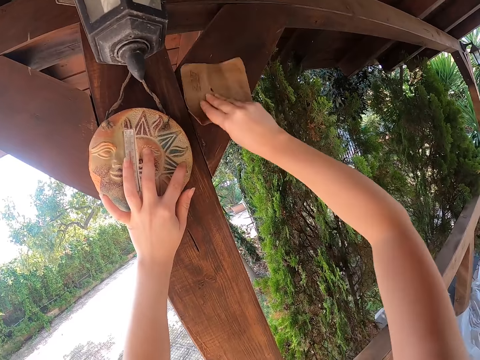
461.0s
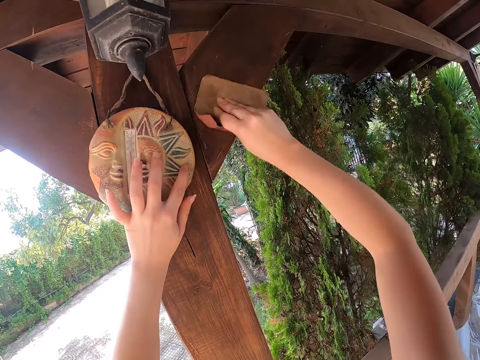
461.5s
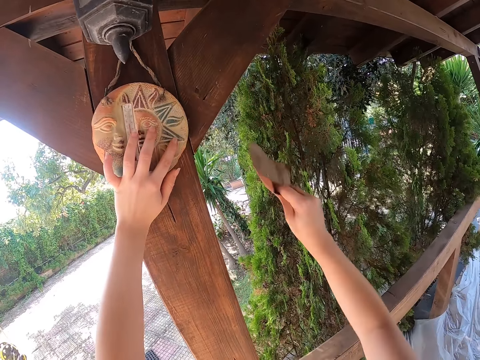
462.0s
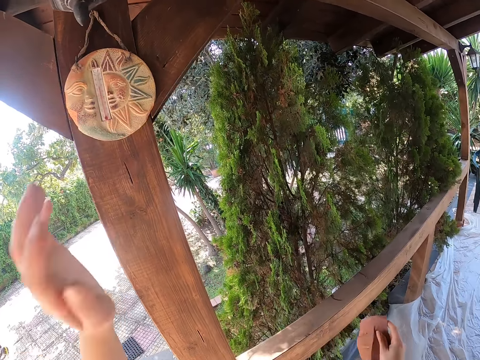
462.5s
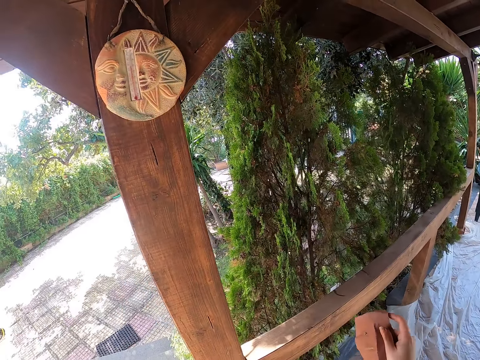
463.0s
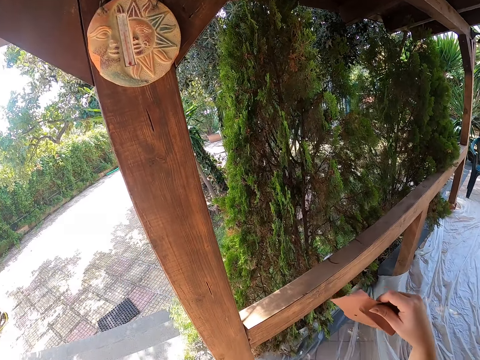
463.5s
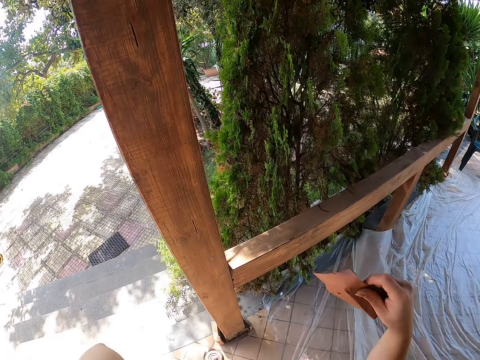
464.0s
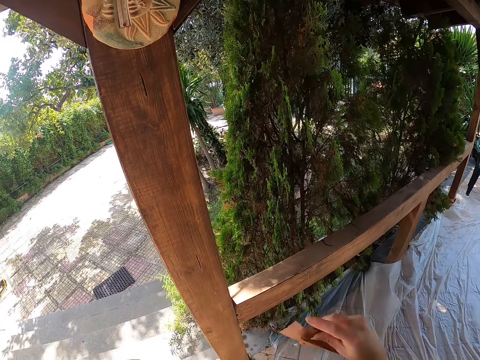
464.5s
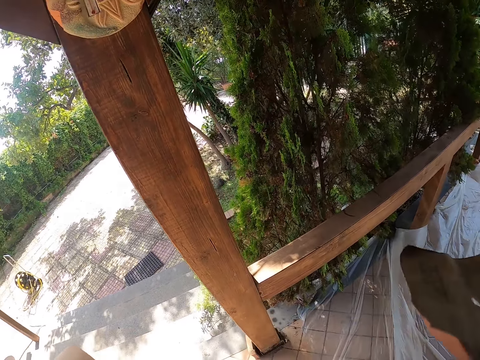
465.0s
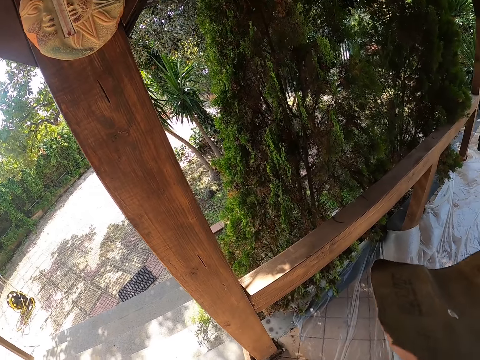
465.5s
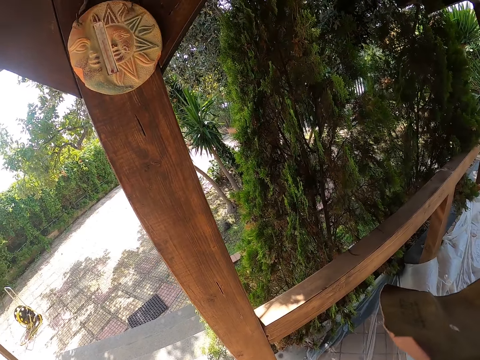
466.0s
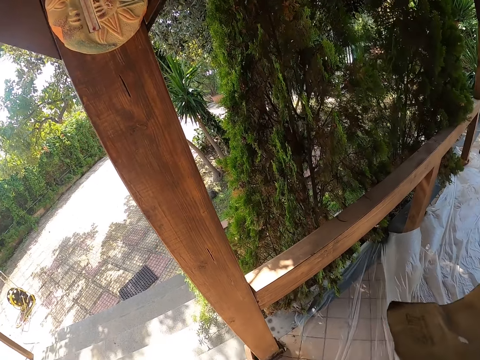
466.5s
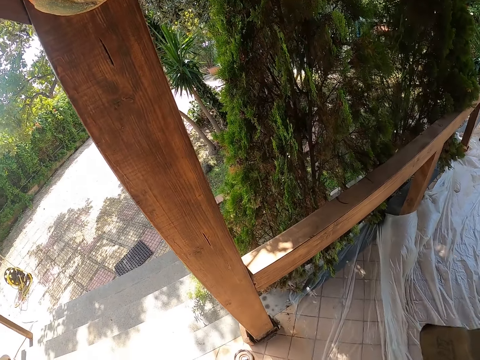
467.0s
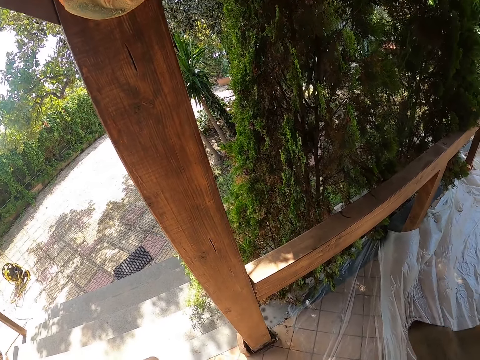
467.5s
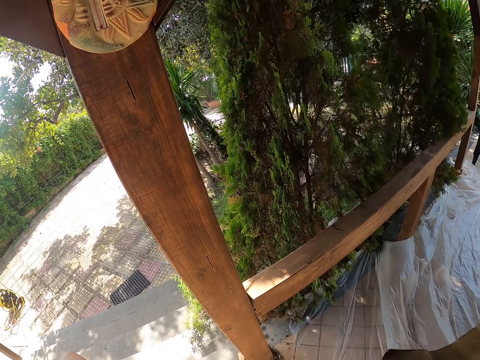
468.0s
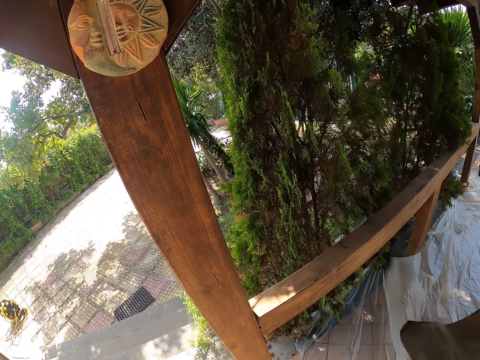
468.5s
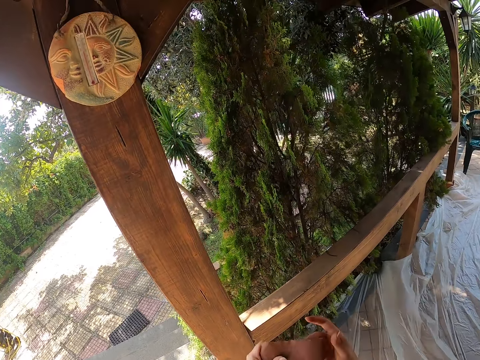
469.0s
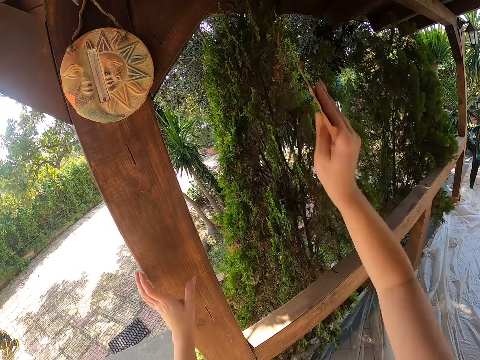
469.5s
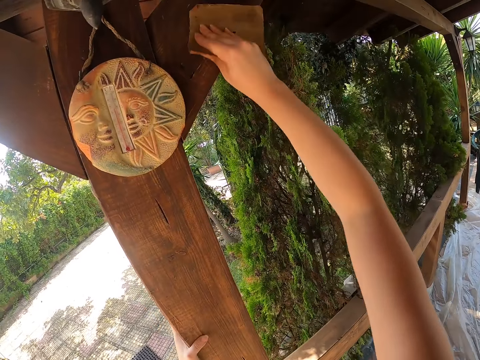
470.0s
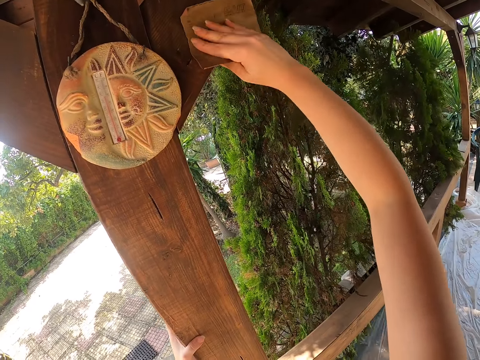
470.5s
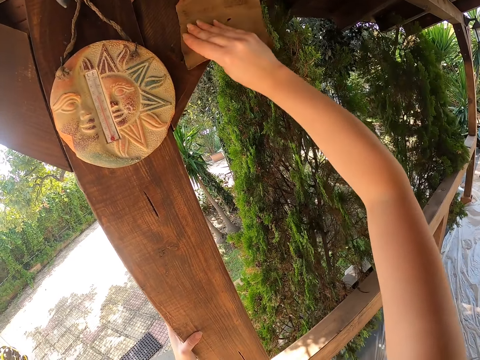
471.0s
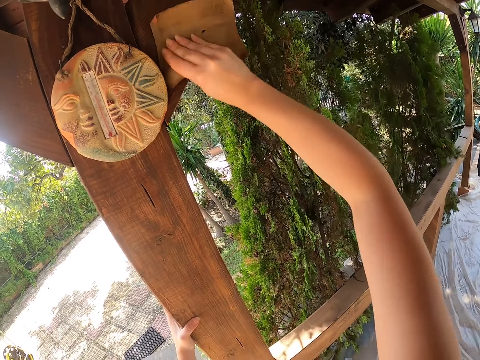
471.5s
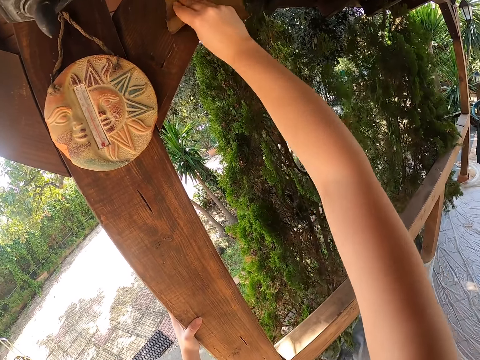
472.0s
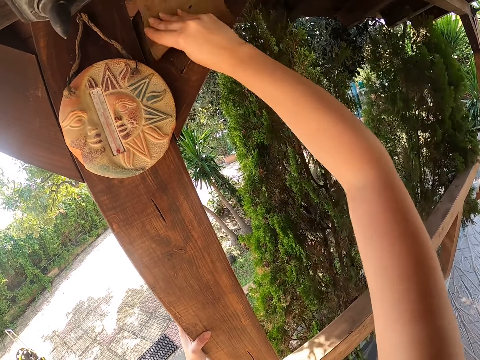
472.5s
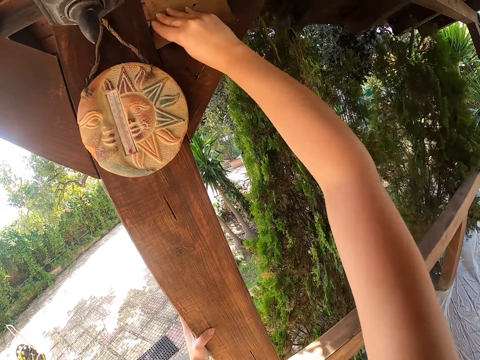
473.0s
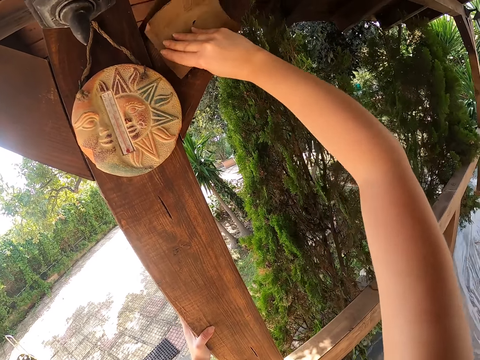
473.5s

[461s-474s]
The camera wearer holds the sandpaper. They return the ceramic object on the wooden member. They raise their hand up to their face. They hold the sandpaper with both hands, hold the sandpaper with one hand, put their hand on the wood, and smoothen the wood.

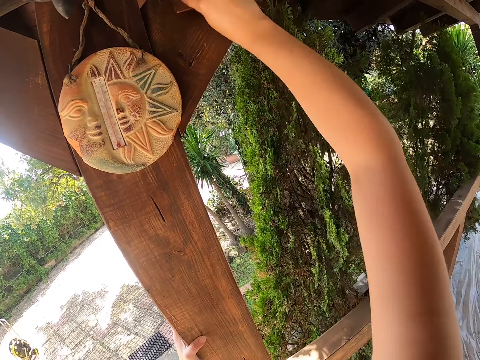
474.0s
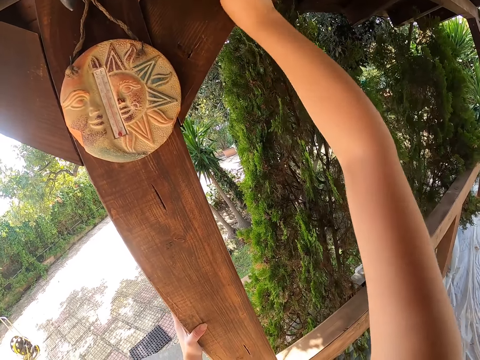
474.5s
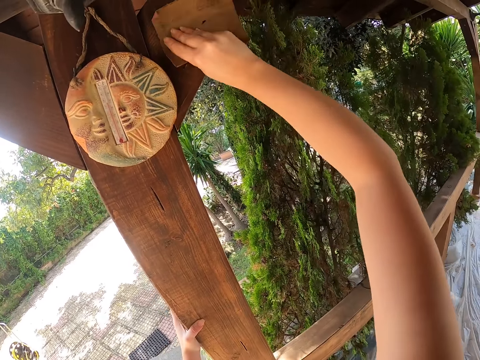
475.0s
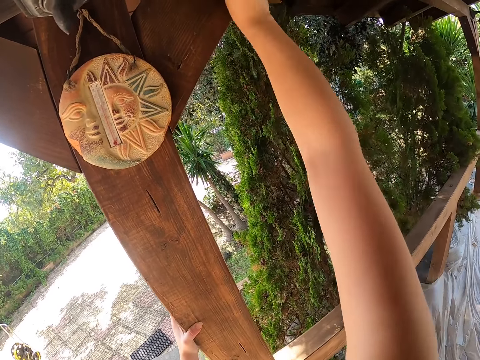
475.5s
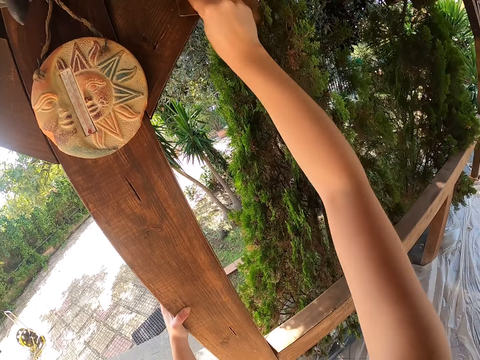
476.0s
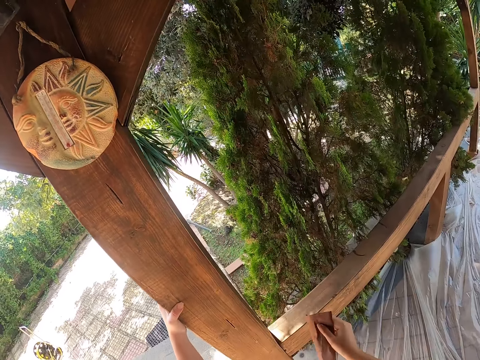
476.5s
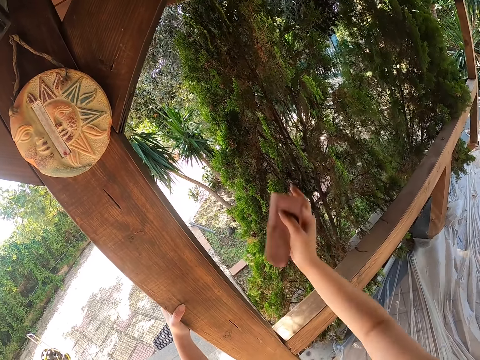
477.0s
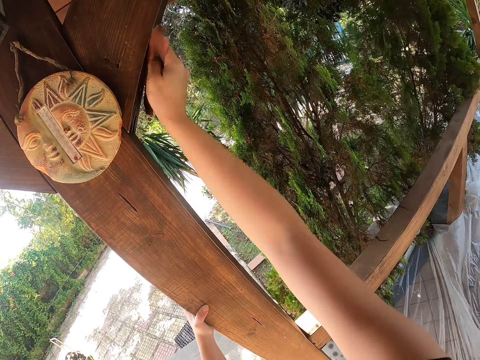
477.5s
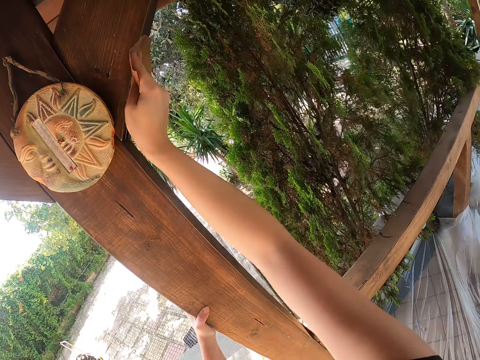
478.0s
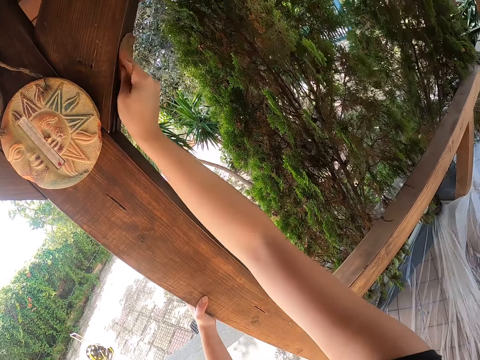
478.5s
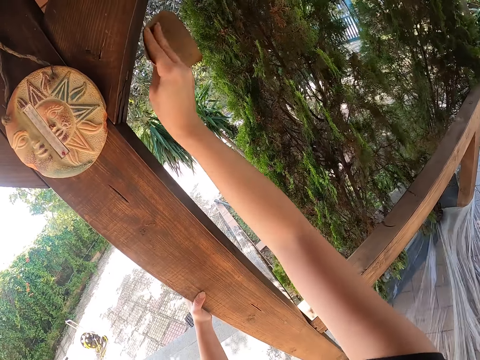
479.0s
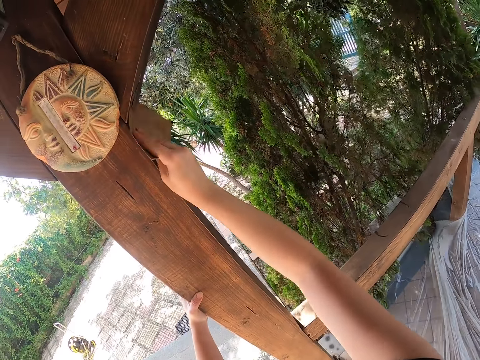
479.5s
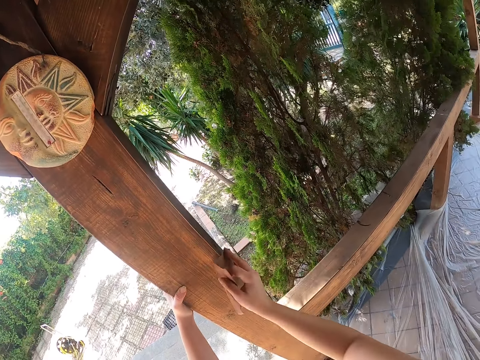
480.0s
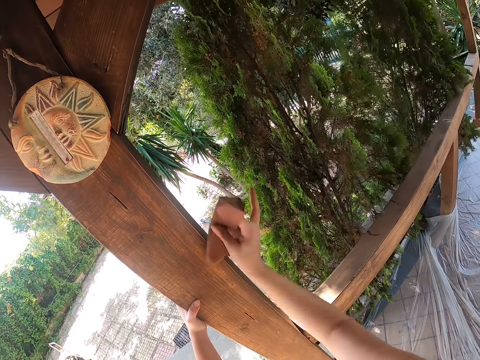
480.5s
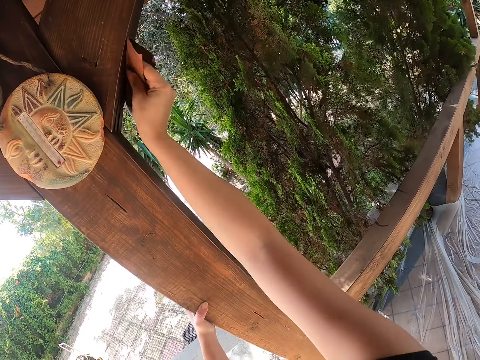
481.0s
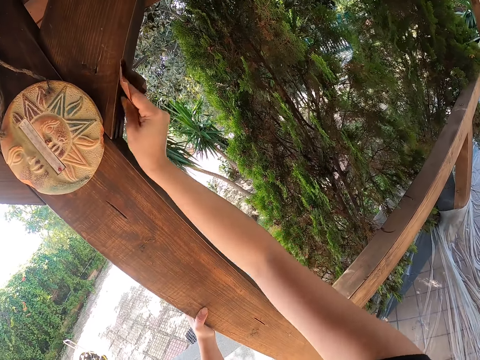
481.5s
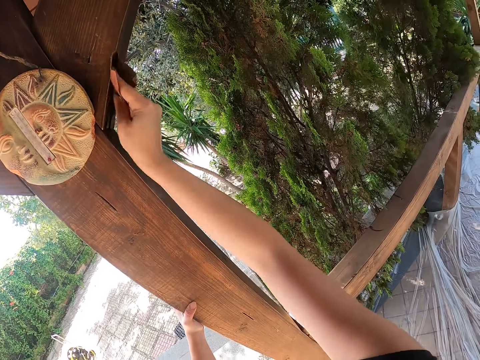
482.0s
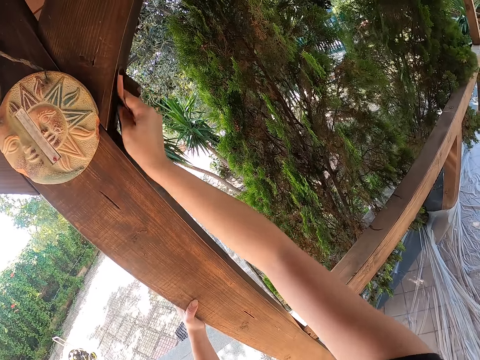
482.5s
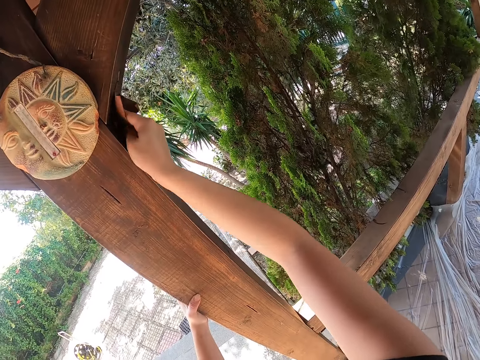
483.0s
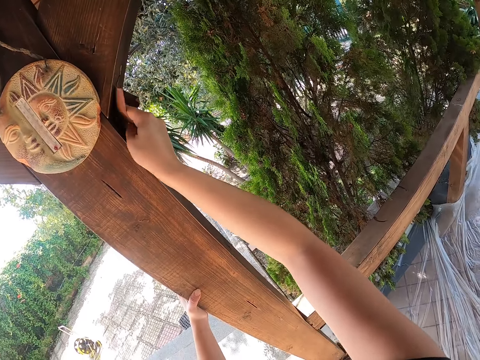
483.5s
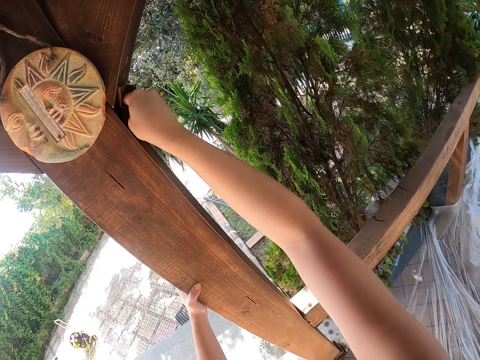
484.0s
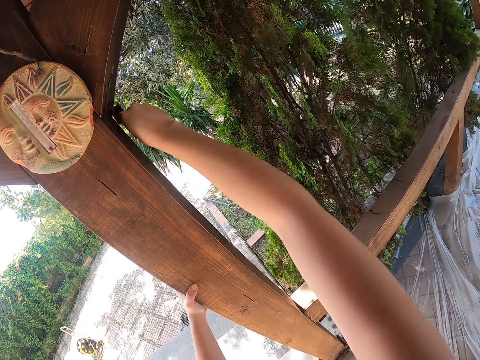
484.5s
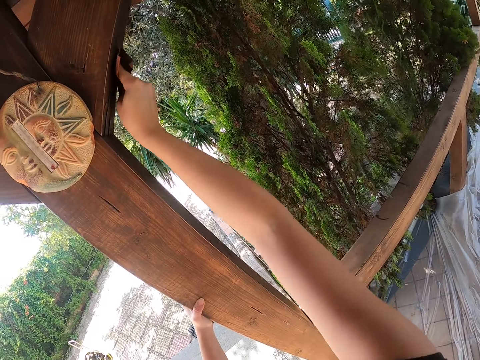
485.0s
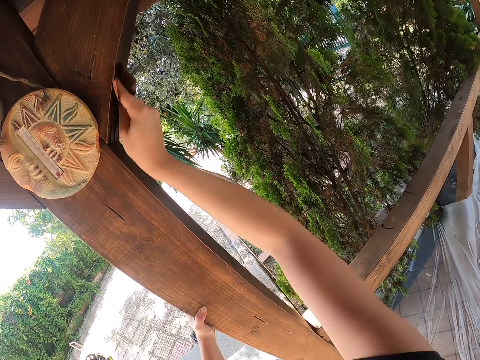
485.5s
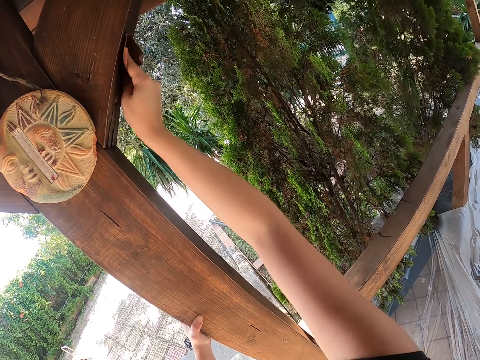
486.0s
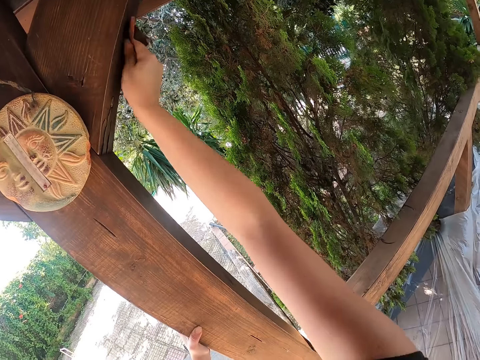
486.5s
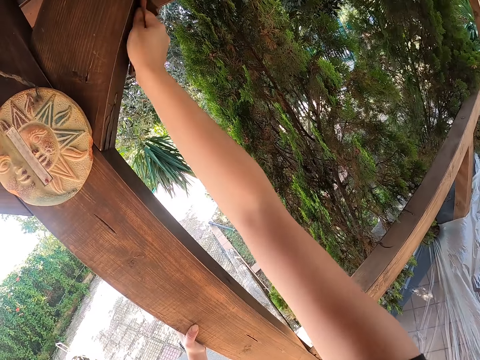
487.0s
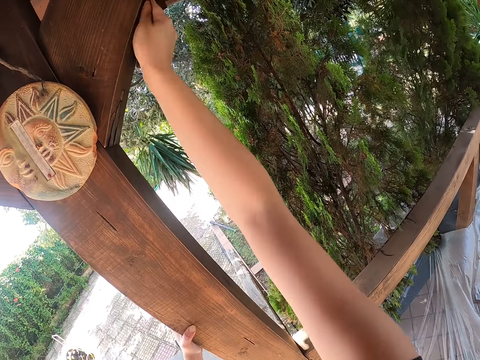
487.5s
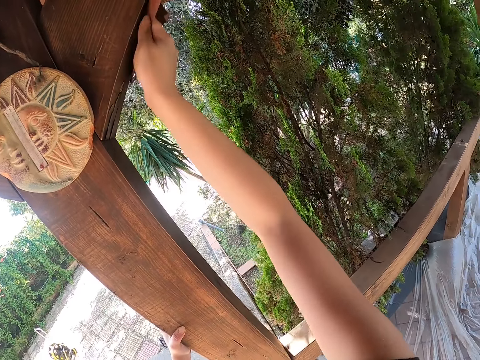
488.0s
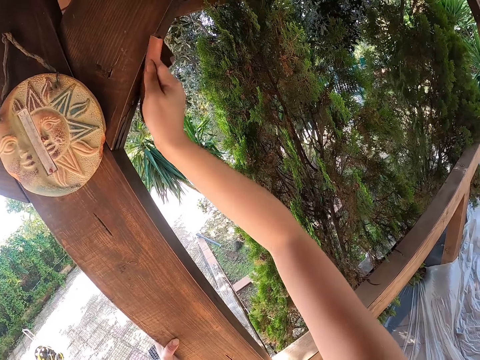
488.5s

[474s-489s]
The camera wearer continues cleaning the wooden member with sandpaper. They hold the sandpaper.
